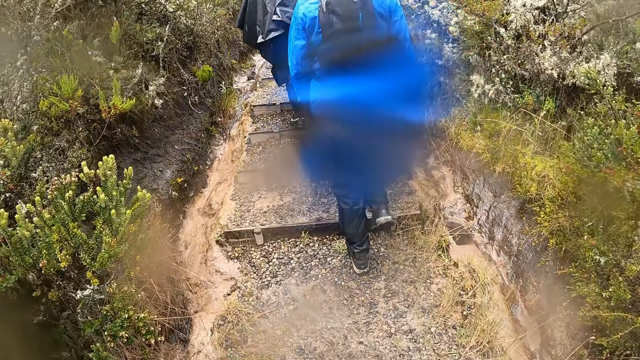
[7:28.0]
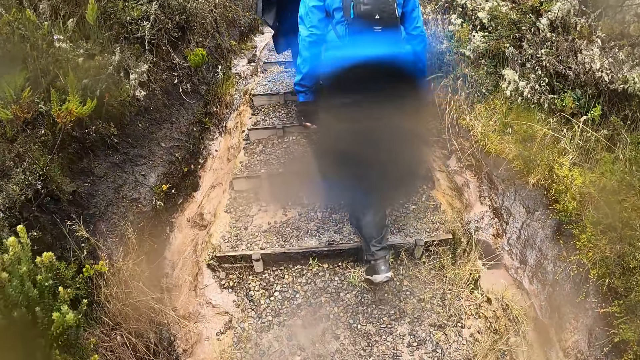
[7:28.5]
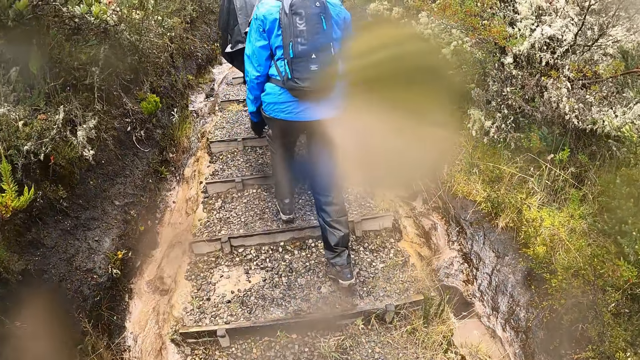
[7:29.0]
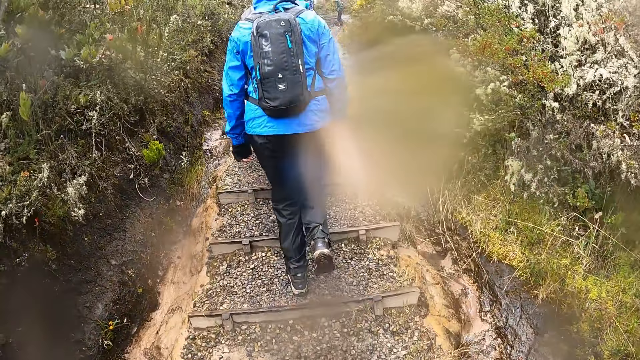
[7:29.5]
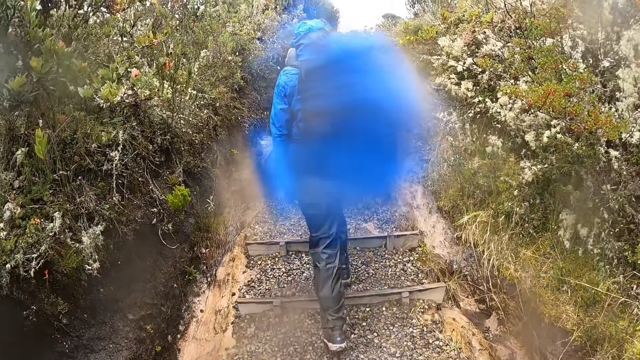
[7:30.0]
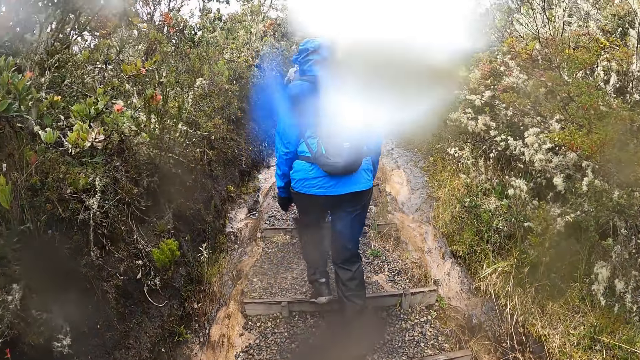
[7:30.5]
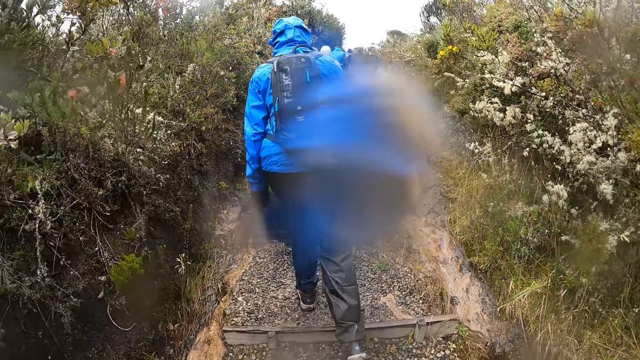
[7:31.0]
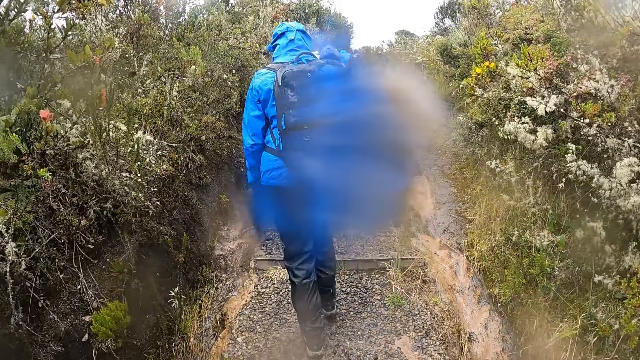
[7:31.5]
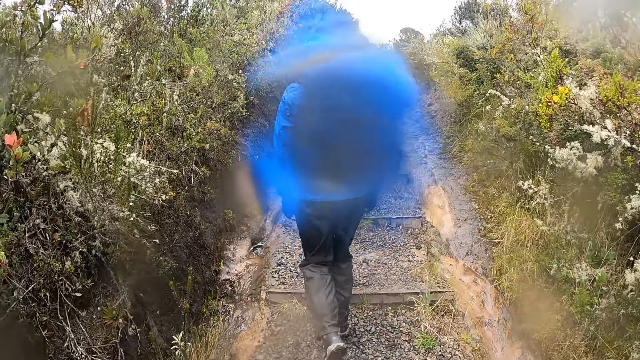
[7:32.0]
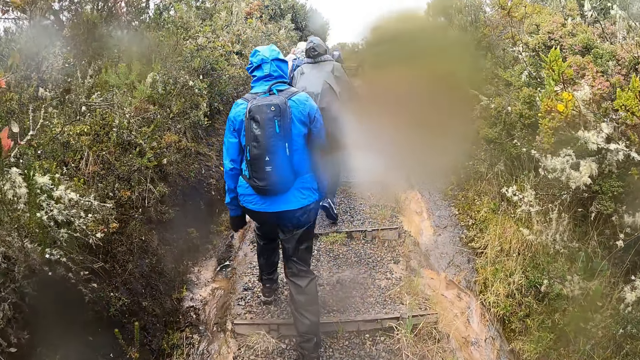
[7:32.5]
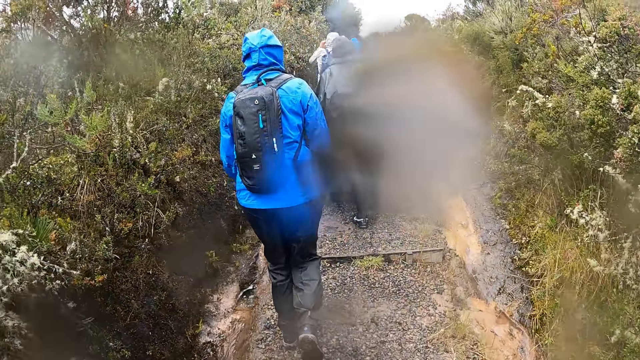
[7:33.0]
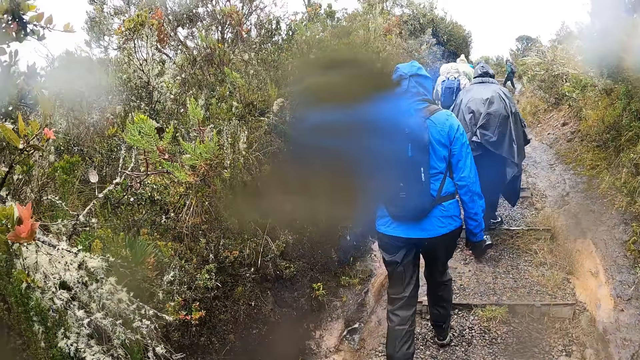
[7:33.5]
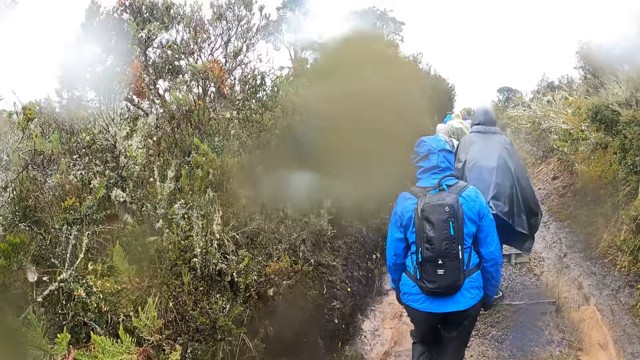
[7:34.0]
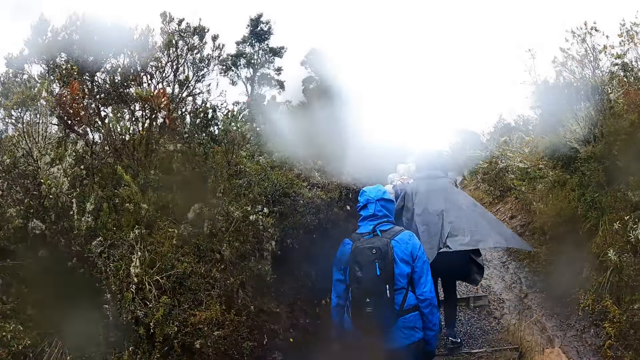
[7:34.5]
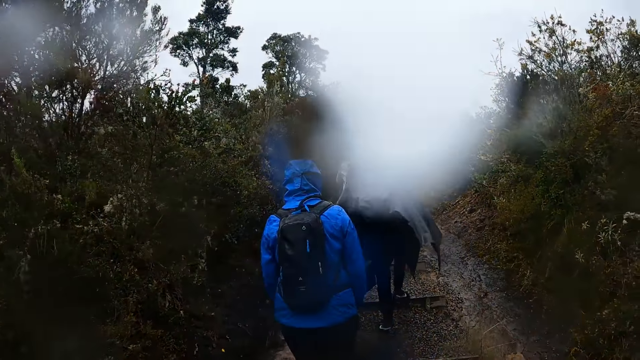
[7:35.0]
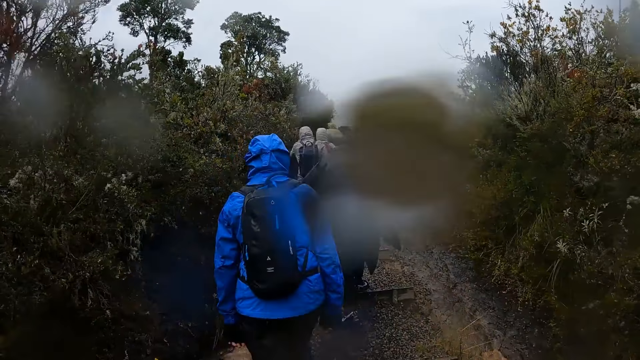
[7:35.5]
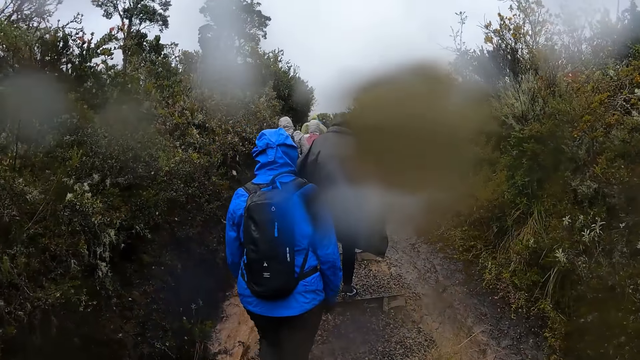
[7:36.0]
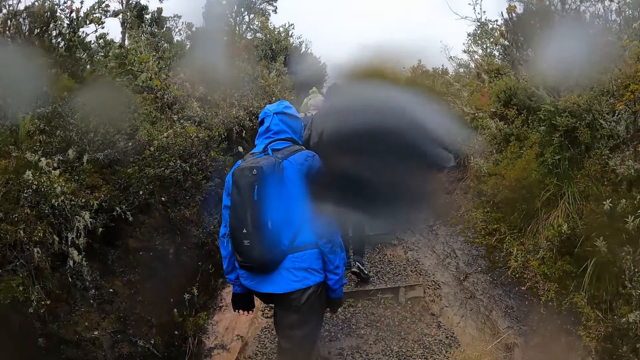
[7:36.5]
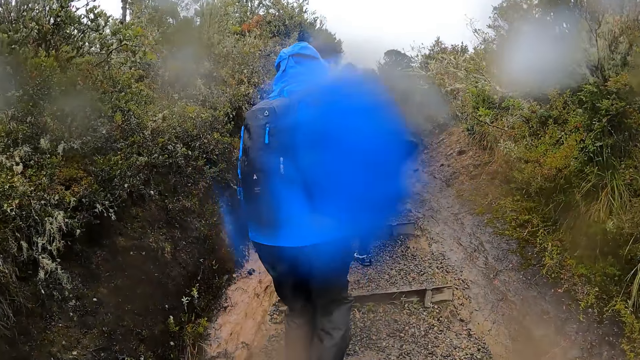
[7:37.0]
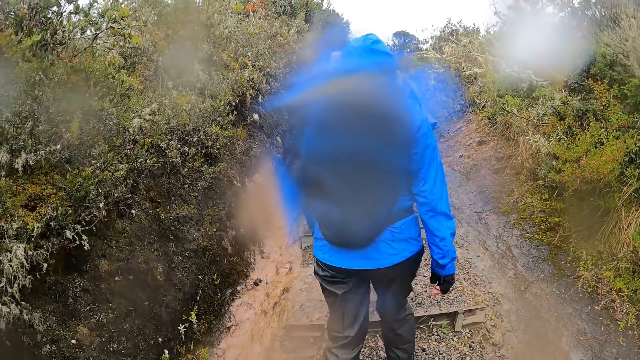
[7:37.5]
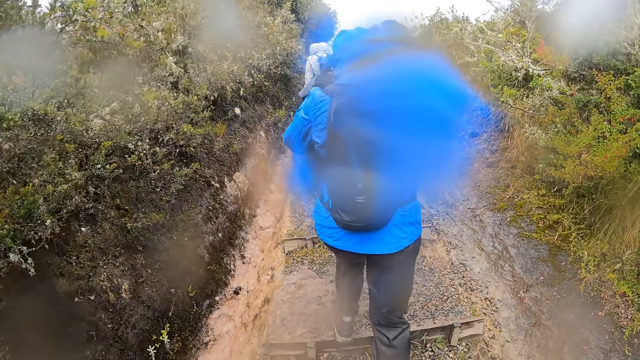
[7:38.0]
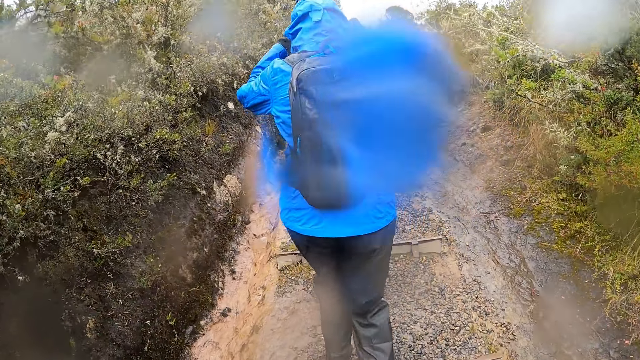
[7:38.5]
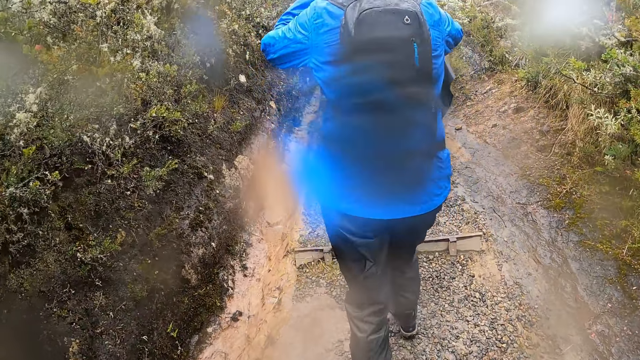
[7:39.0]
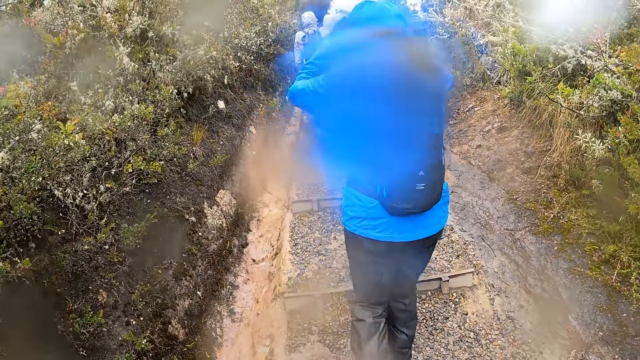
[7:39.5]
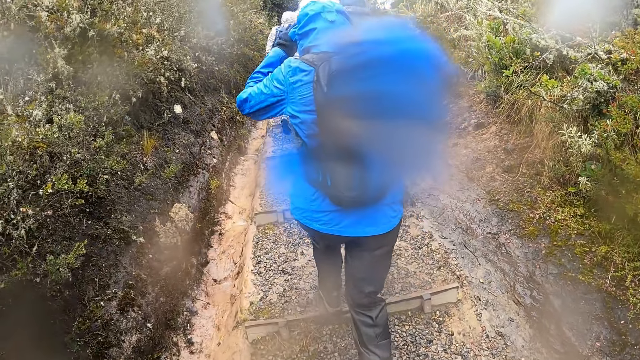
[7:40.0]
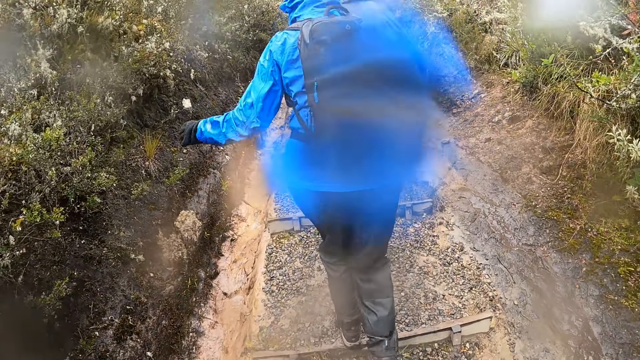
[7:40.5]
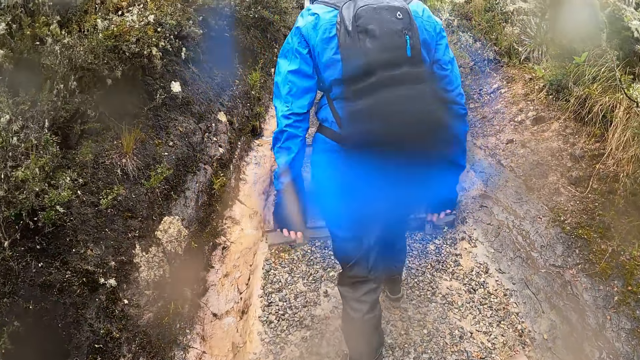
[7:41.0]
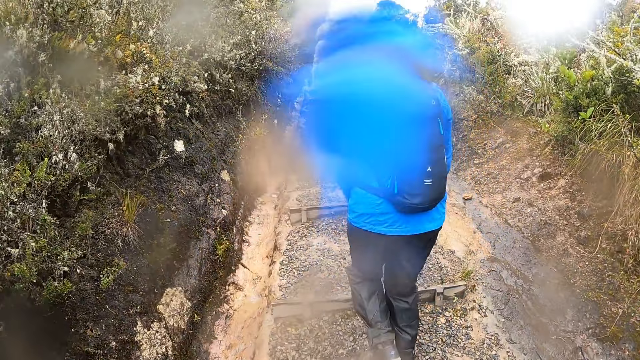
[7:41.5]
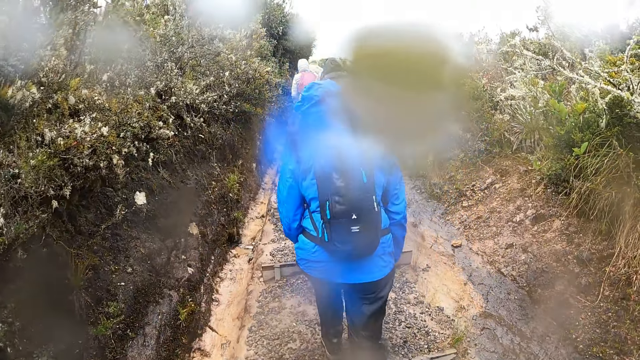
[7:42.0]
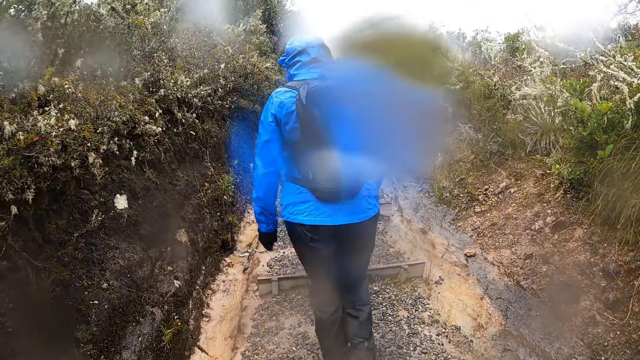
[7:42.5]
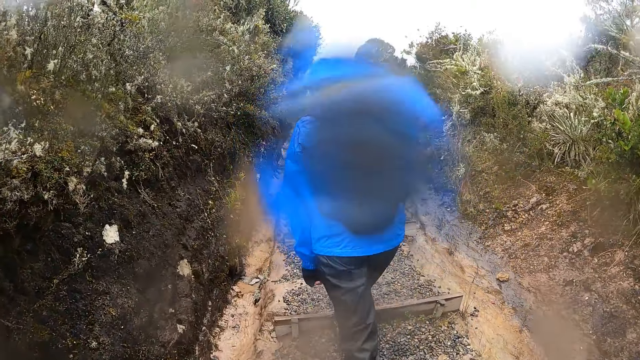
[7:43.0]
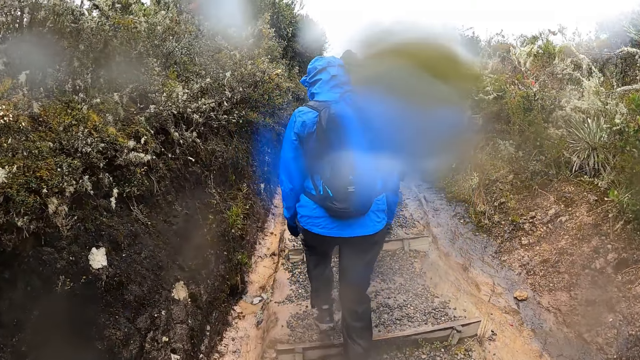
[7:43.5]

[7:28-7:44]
The woman adjusts a hood of her raincoat with her hands.

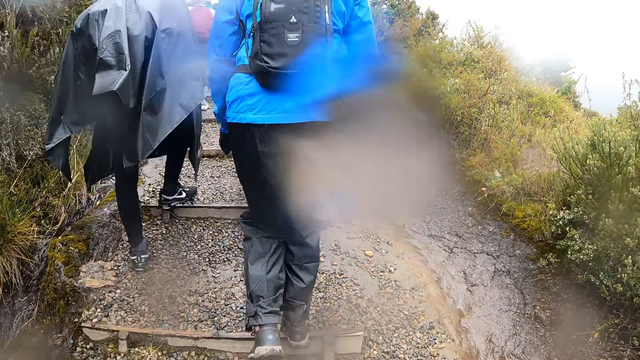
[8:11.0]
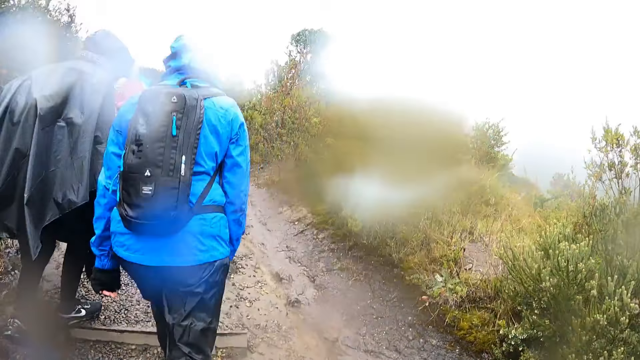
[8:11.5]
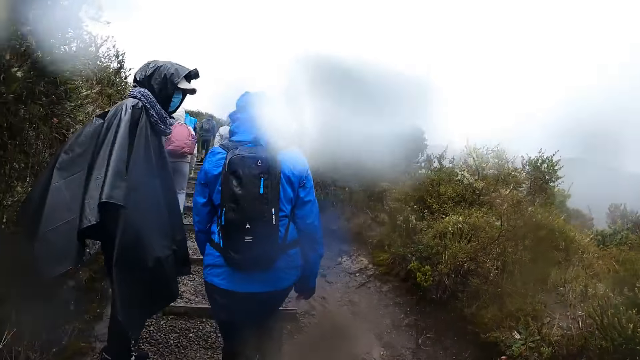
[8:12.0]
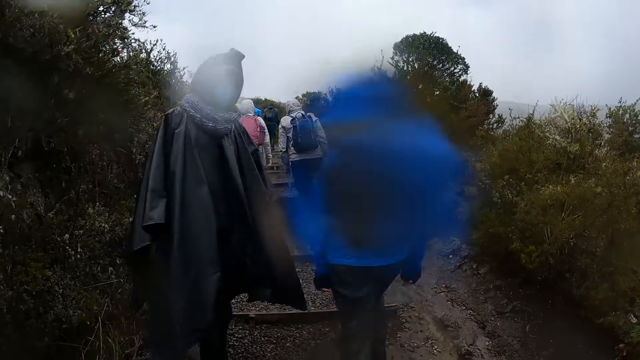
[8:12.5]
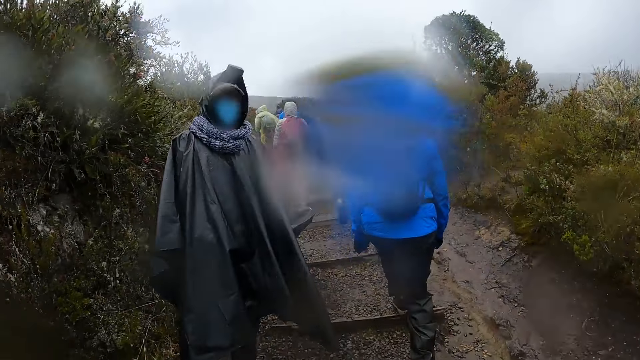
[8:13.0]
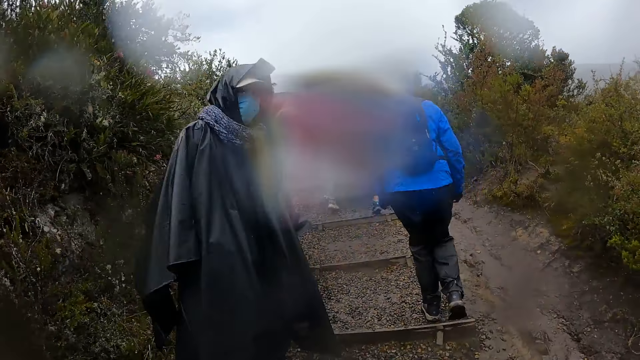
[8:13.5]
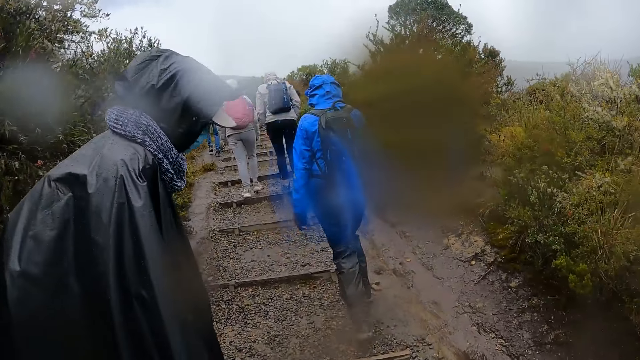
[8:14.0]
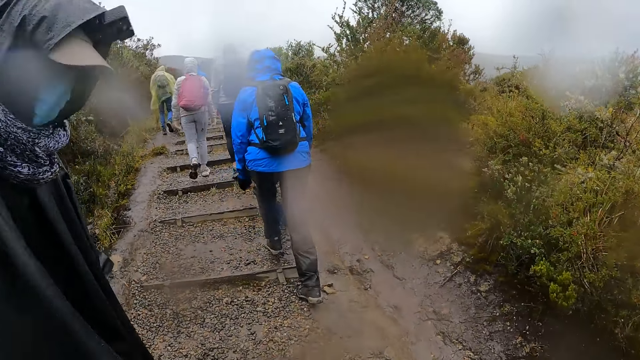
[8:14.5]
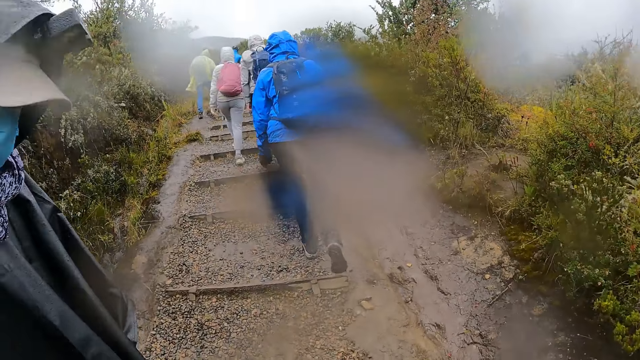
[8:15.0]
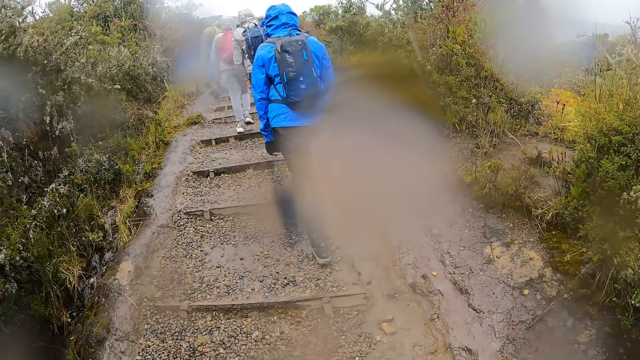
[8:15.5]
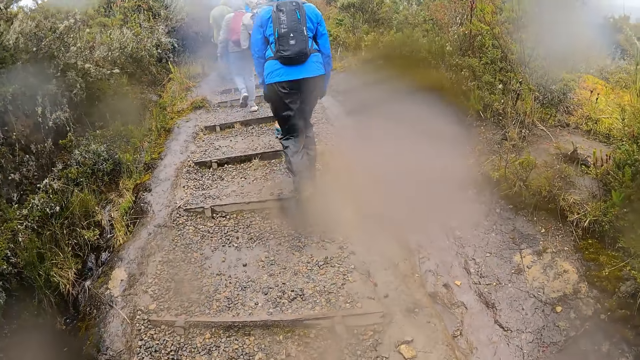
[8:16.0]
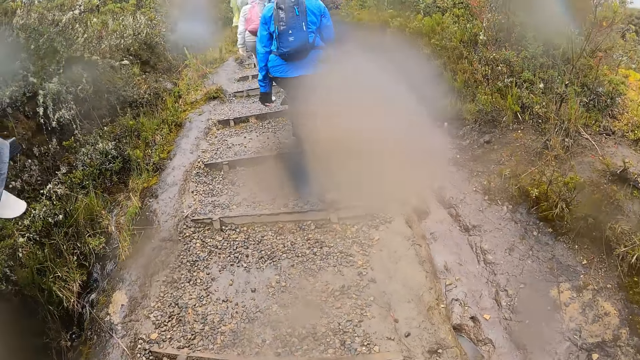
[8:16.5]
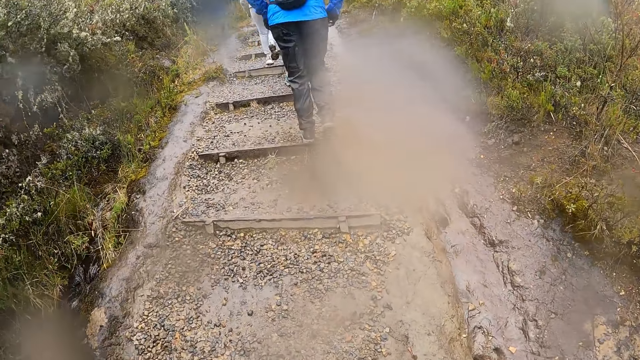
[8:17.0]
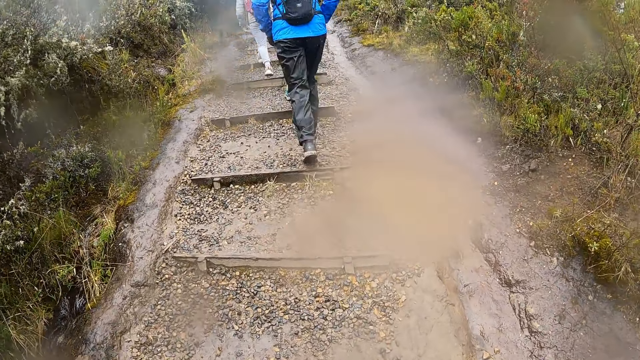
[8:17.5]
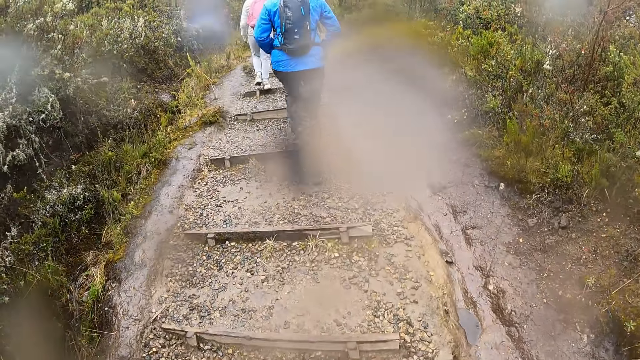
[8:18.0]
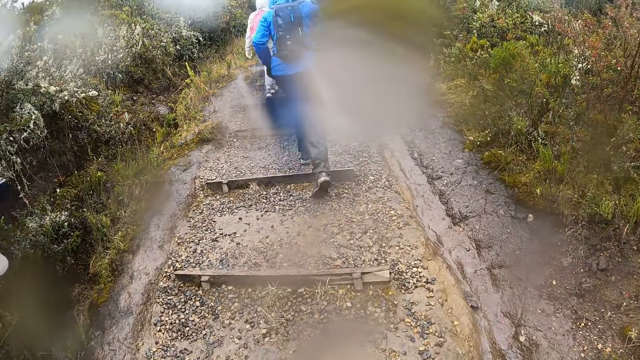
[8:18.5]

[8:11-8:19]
A man interacts with the camera wearer. A lady stands and walks beside the camera wearer.
